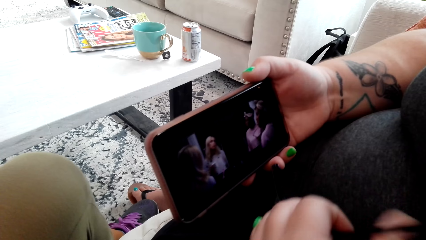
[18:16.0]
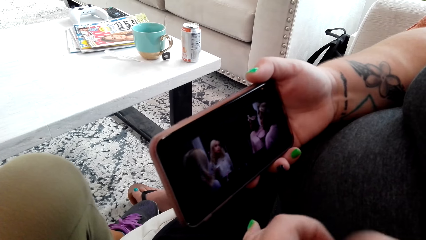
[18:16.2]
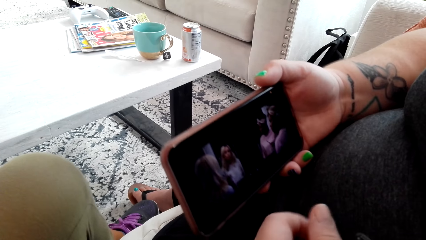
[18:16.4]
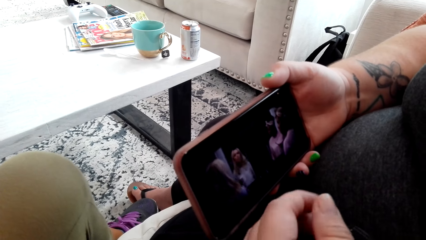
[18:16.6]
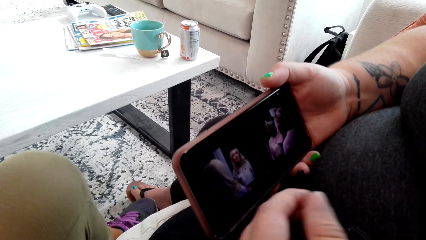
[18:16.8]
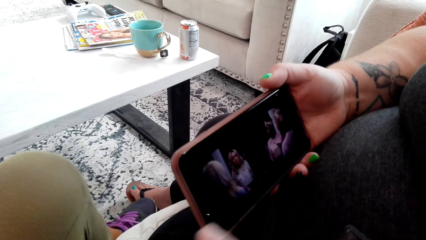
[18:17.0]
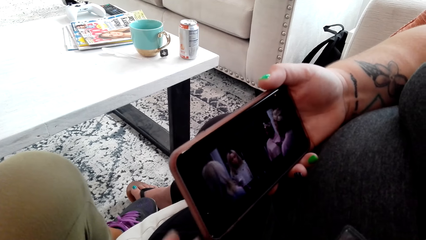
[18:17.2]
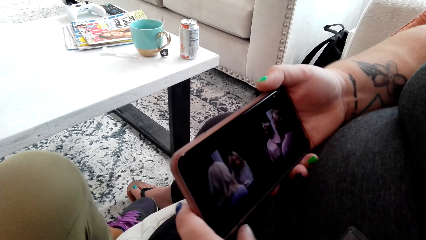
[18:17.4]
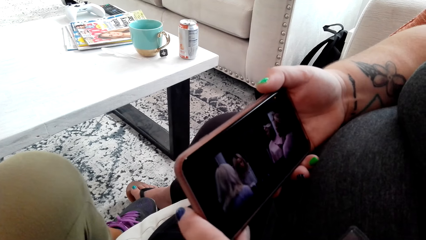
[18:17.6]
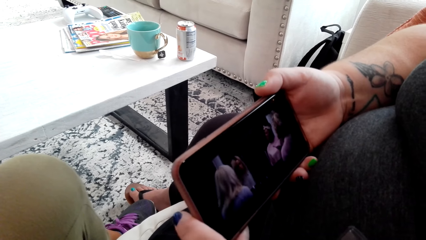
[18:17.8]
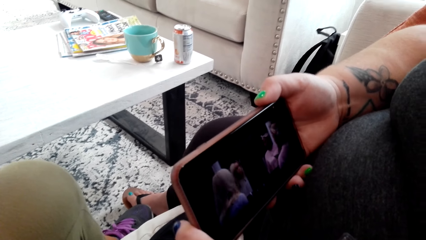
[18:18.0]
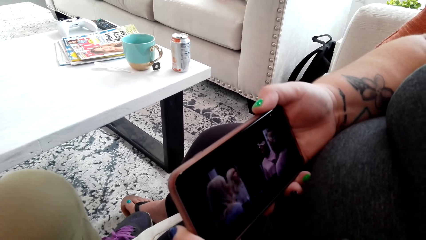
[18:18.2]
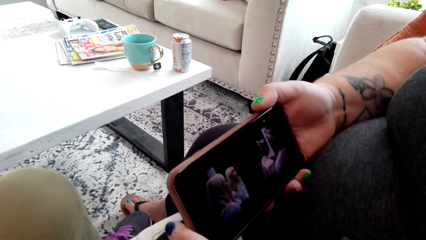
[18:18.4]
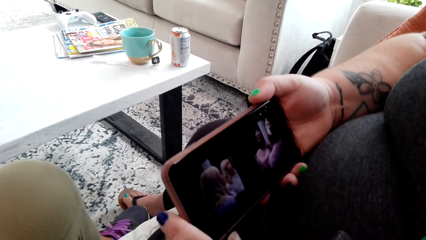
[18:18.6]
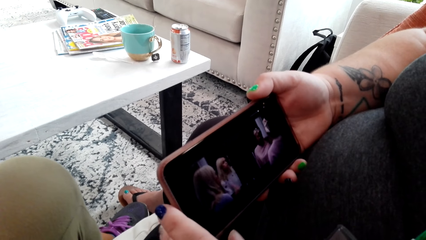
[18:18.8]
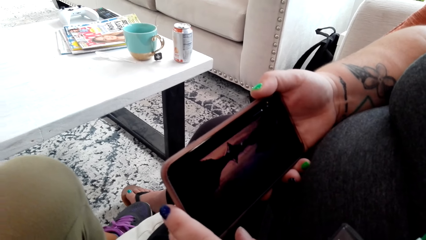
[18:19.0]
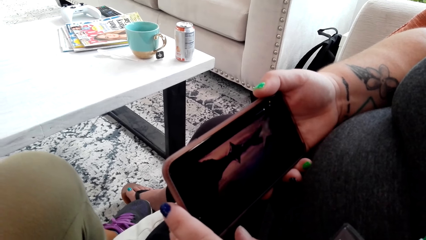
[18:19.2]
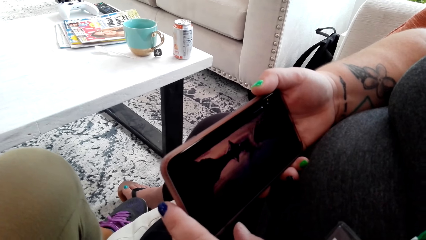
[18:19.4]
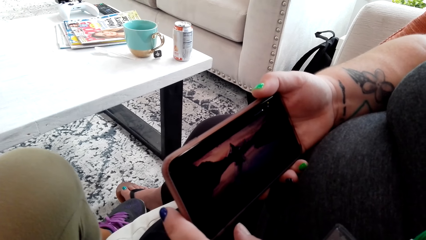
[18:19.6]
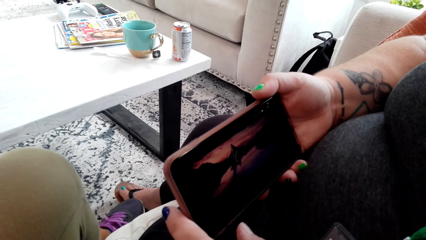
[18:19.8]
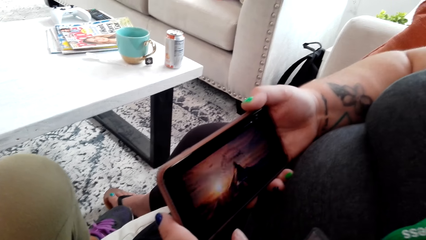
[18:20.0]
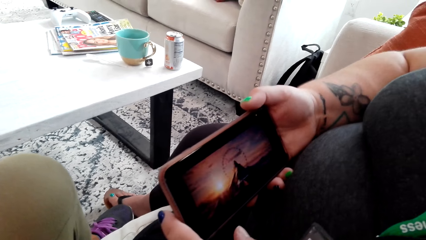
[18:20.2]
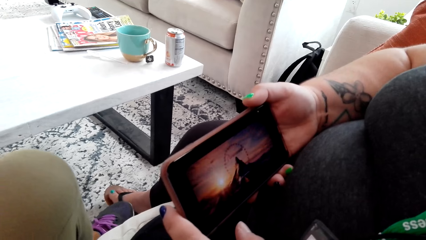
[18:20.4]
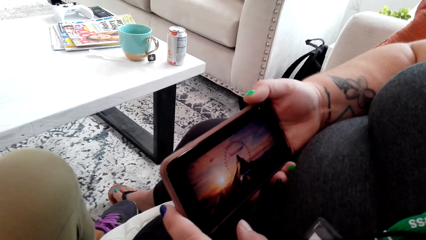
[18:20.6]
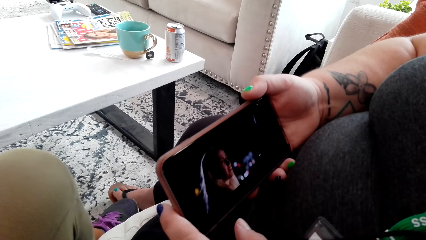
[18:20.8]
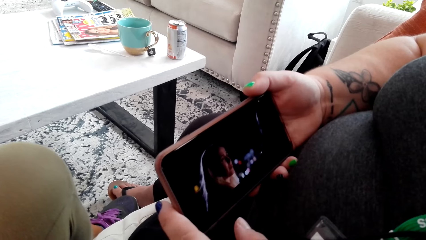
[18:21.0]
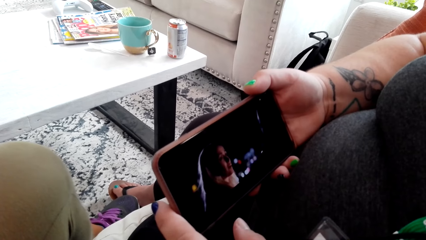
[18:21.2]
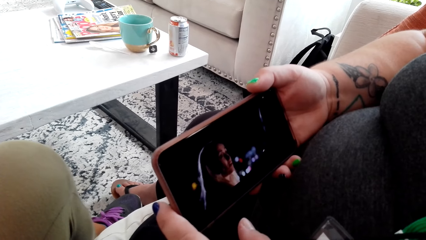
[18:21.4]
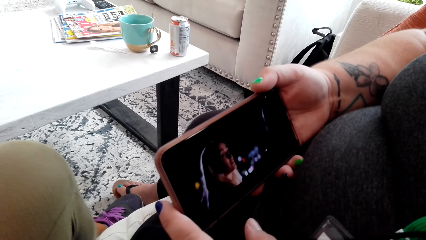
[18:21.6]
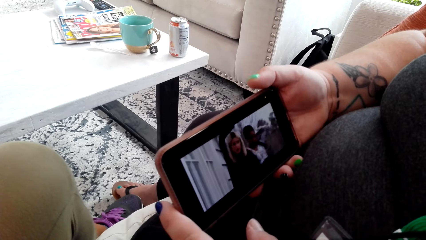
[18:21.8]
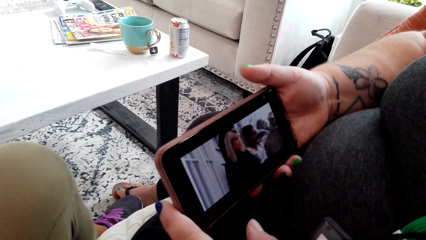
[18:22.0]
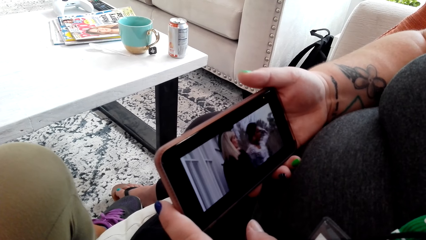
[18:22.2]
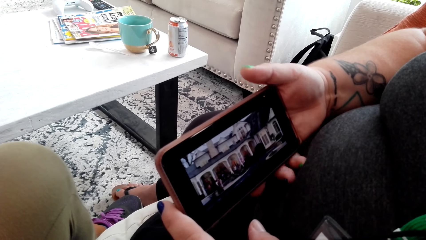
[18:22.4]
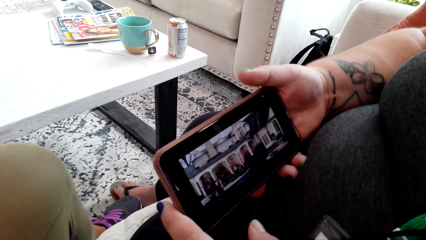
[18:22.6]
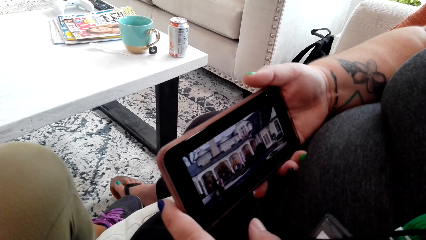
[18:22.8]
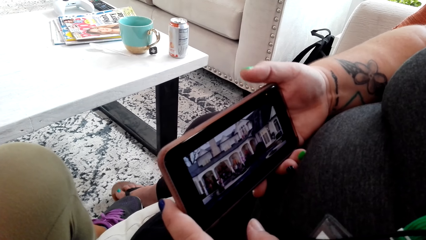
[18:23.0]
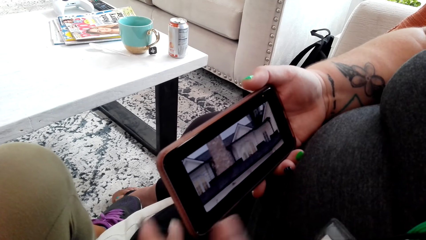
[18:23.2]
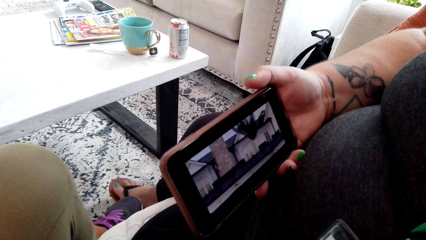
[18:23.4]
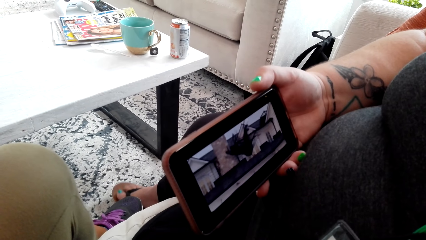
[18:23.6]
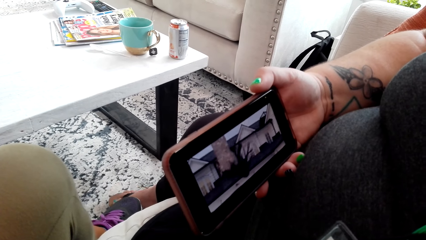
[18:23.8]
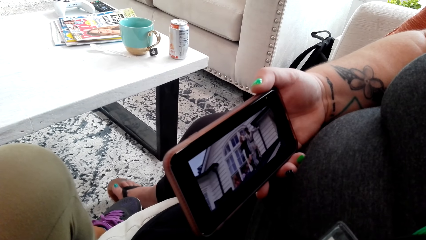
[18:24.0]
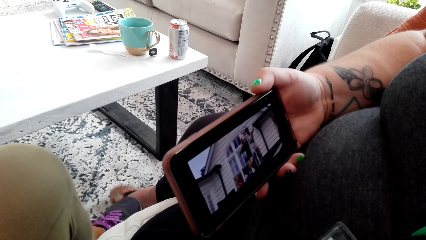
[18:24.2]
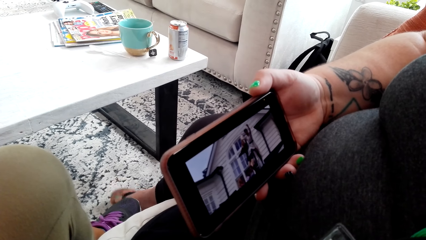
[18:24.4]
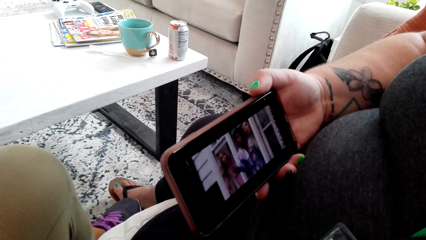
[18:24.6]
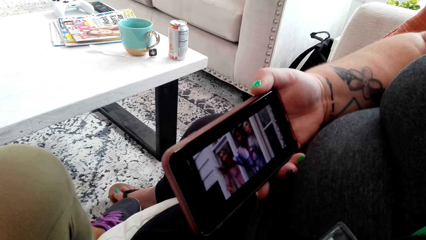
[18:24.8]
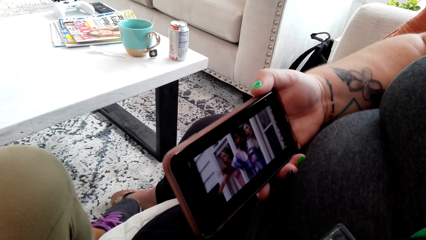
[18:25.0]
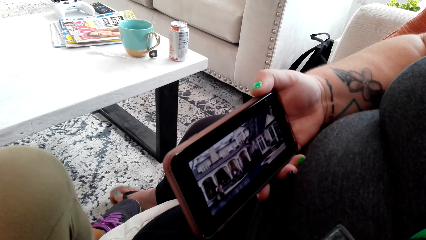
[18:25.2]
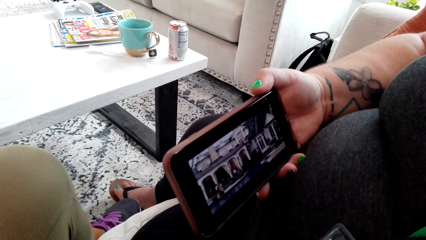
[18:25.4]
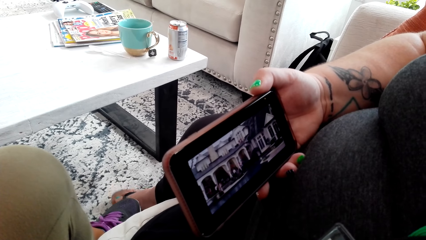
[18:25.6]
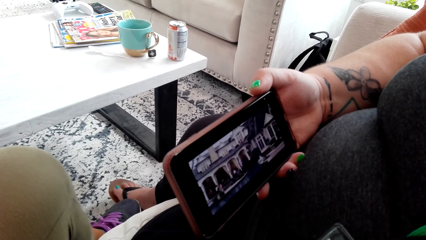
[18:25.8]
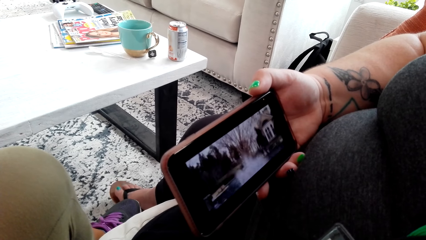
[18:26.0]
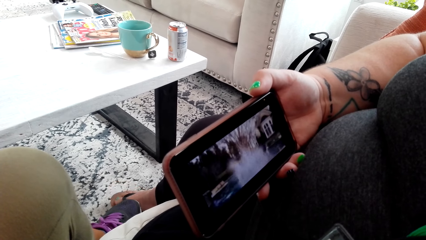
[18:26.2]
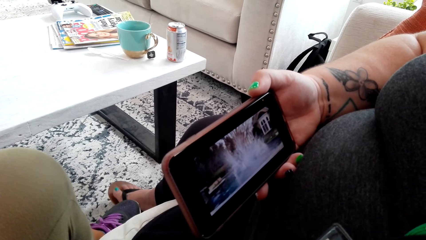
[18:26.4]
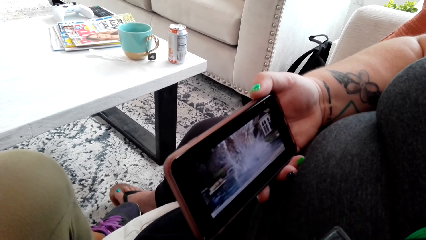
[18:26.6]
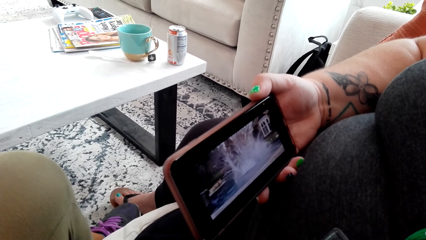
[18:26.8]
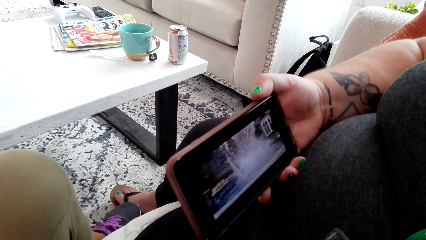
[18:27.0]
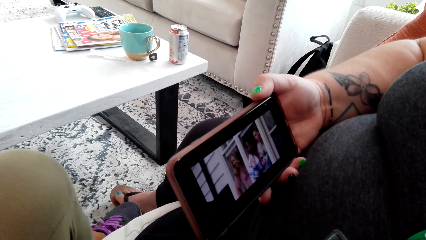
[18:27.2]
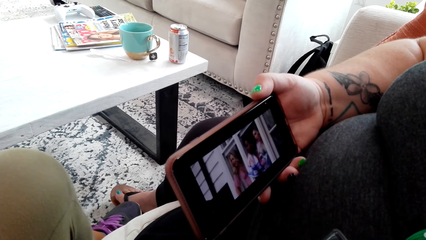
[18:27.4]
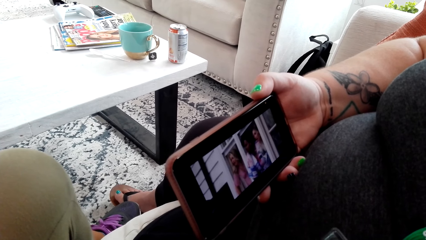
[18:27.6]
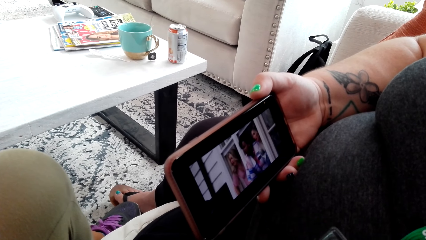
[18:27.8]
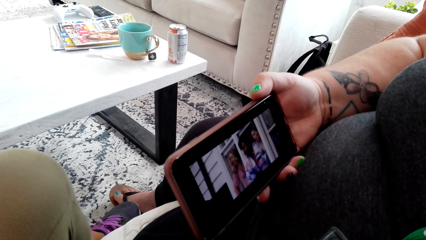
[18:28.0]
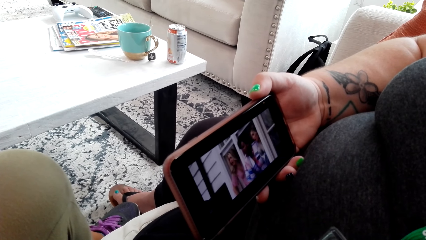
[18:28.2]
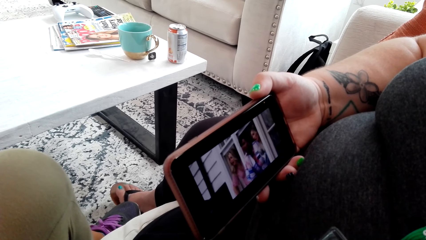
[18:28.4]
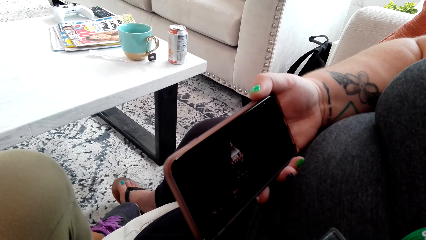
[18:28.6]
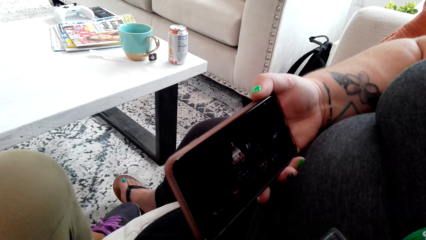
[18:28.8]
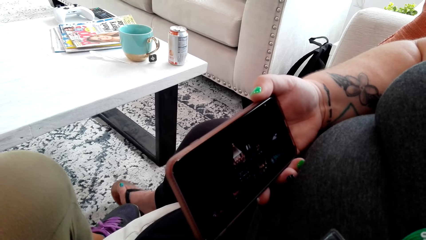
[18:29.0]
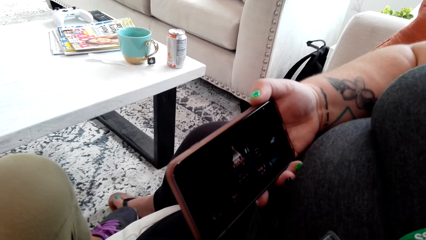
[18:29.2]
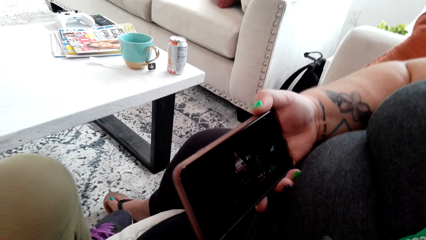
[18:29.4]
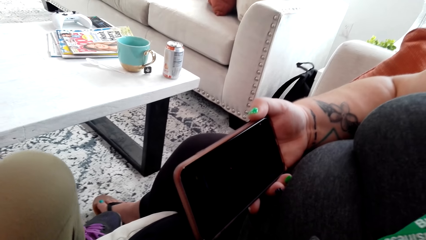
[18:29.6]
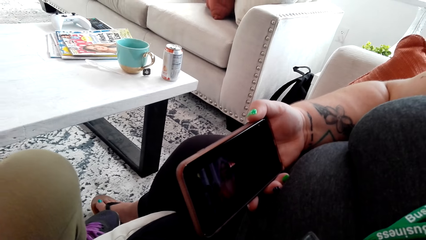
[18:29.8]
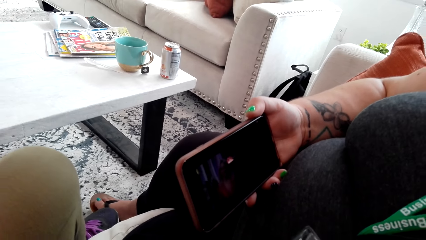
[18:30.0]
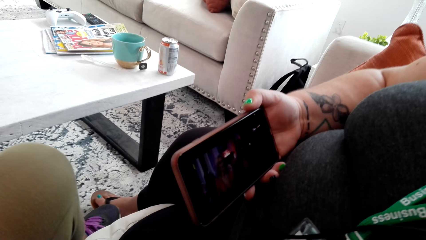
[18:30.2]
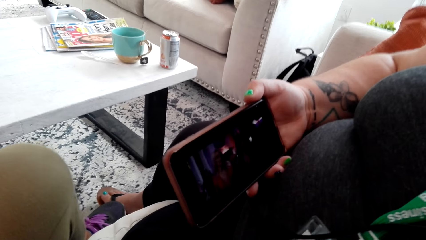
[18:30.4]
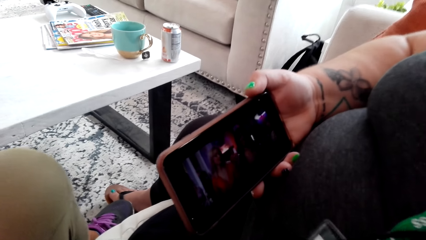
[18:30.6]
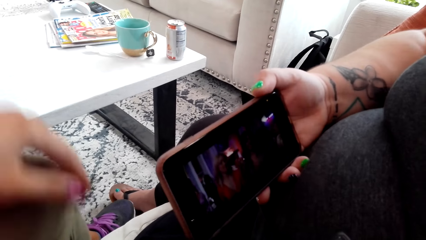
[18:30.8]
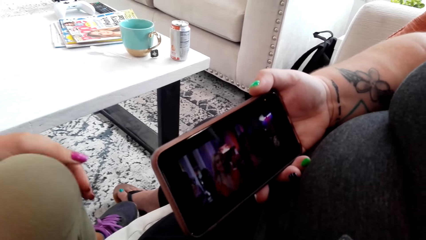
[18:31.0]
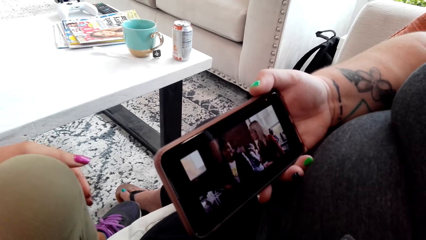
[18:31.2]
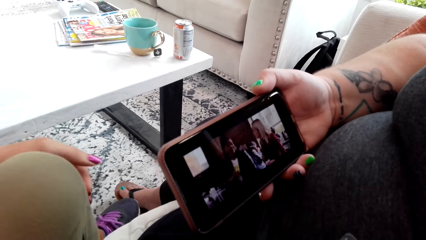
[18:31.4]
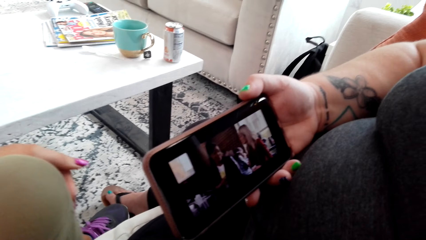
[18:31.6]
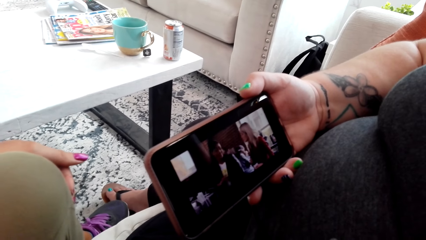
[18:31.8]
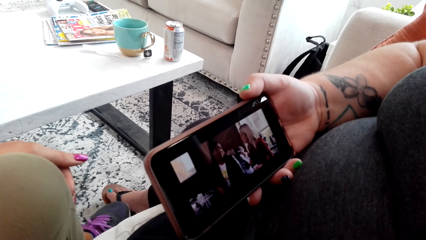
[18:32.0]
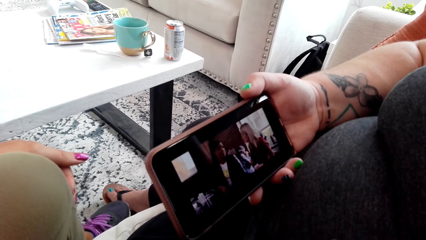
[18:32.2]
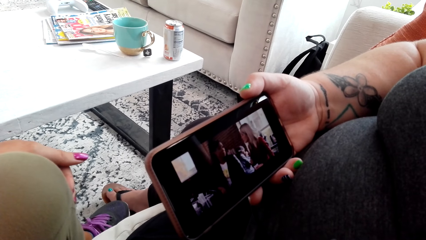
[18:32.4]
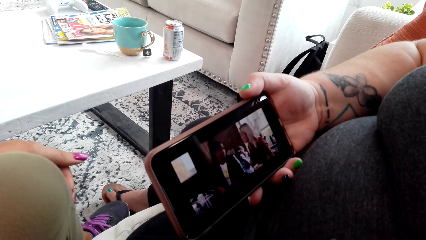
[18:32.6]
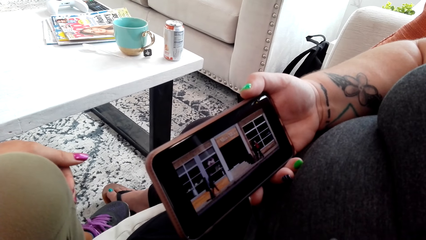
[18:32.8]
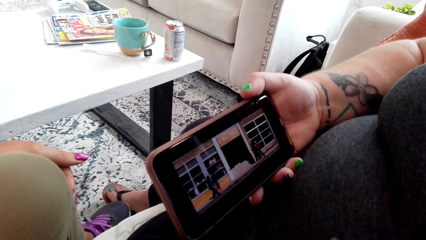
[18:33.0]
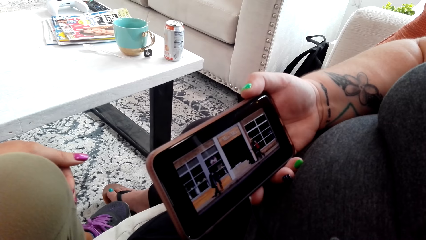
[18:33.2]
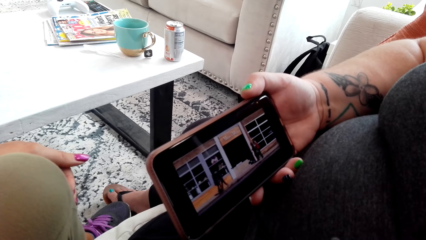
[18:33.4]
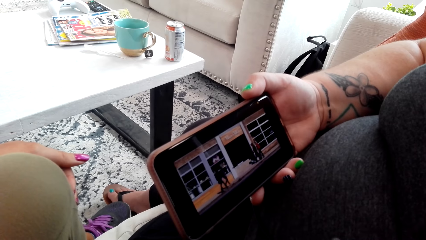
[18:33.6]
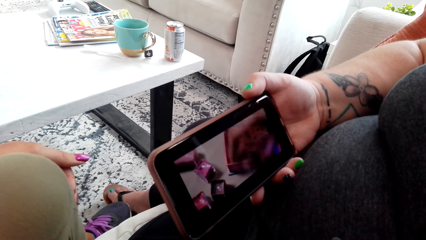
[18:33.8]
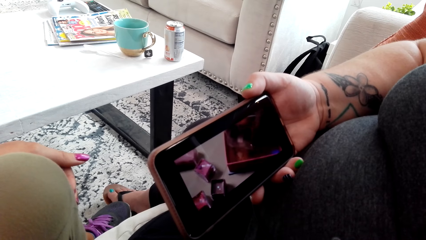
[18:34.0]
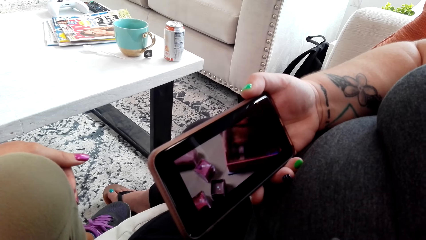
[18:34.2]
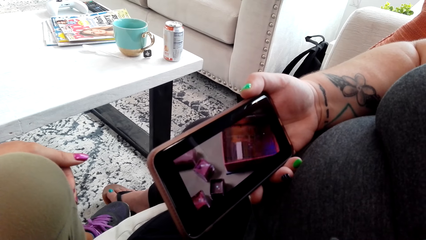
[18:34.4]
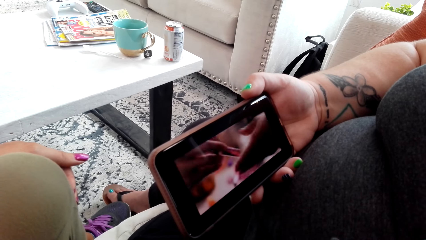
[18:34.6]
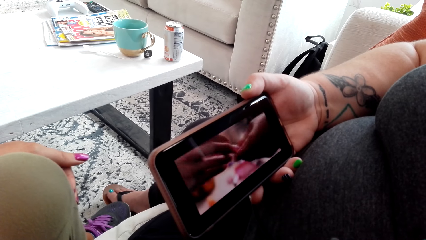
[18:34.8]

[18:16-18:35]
A woman touches the cable. The woman watches a video on her phone. The woman taps her right leg. The camera wearer holds on her knees.
